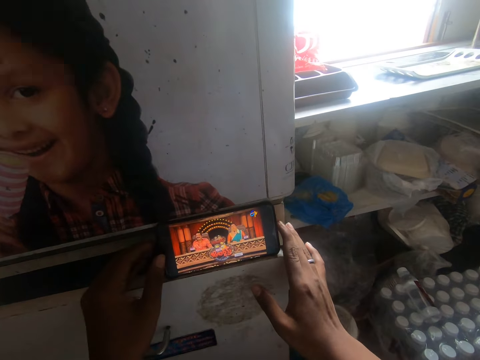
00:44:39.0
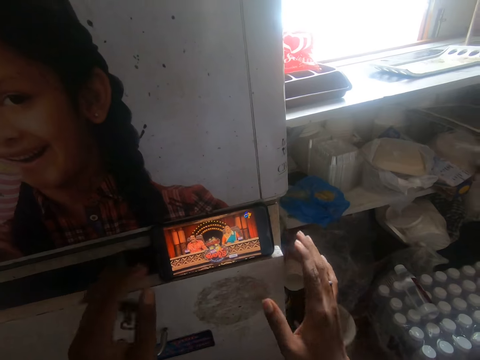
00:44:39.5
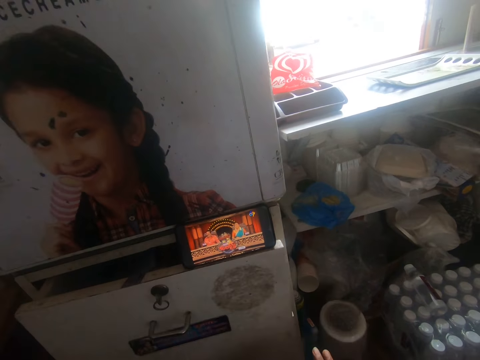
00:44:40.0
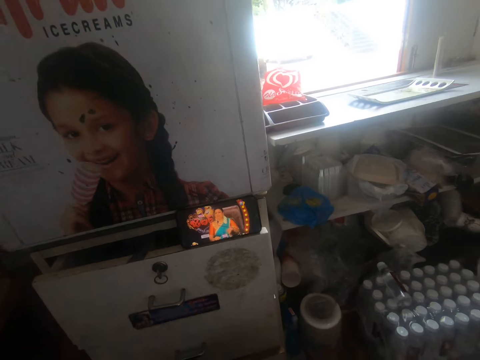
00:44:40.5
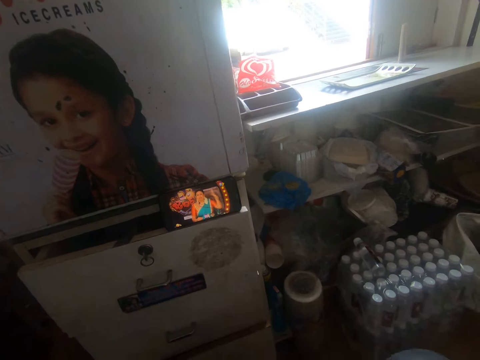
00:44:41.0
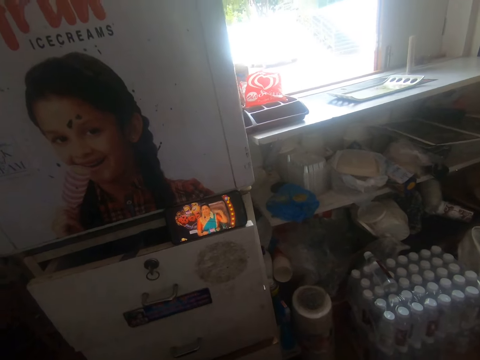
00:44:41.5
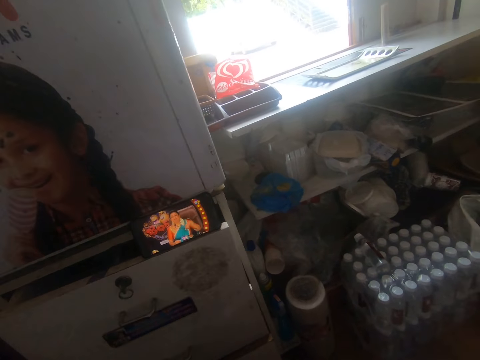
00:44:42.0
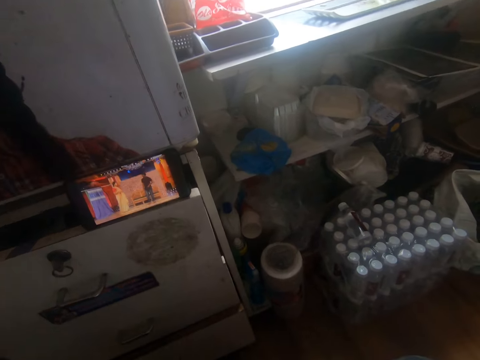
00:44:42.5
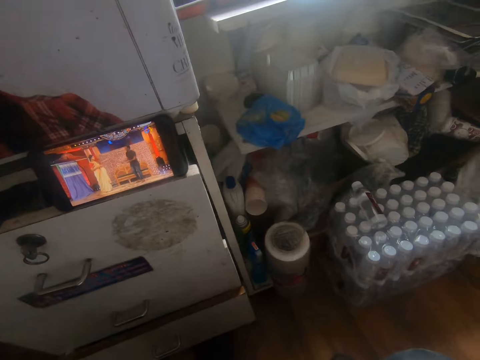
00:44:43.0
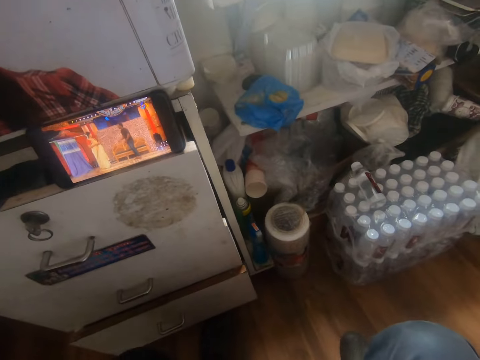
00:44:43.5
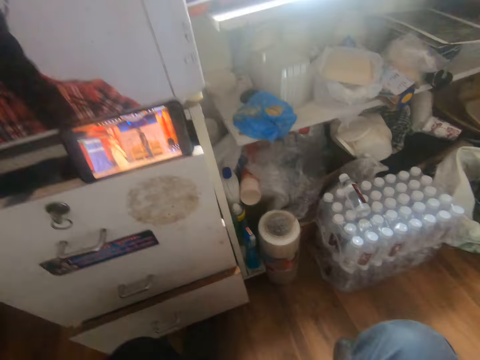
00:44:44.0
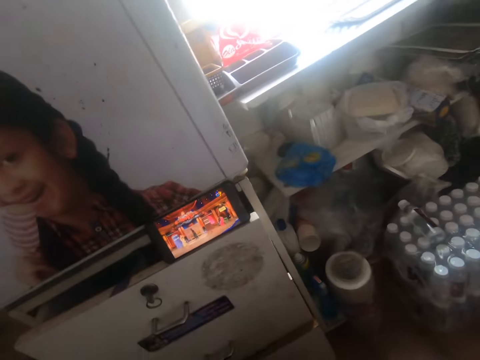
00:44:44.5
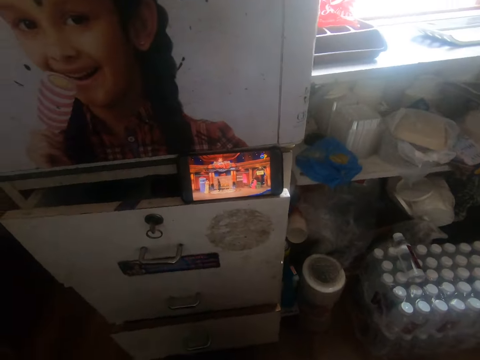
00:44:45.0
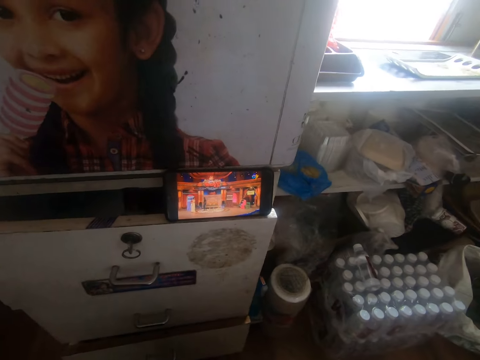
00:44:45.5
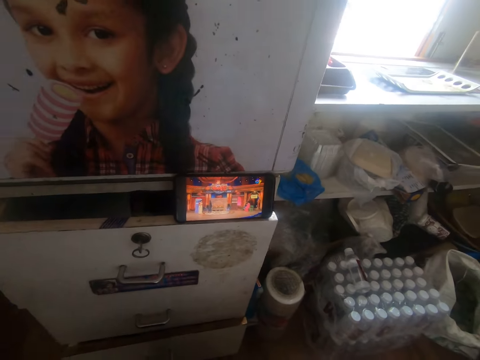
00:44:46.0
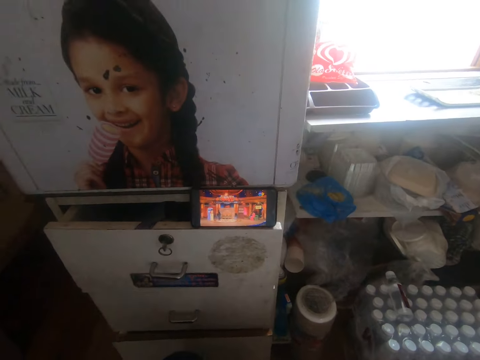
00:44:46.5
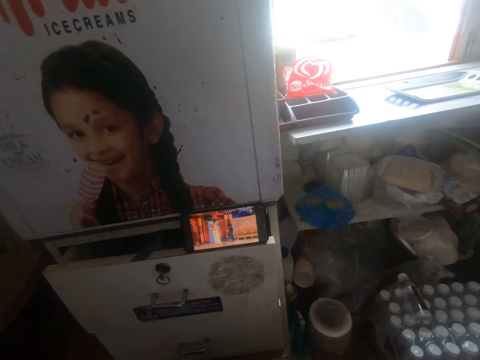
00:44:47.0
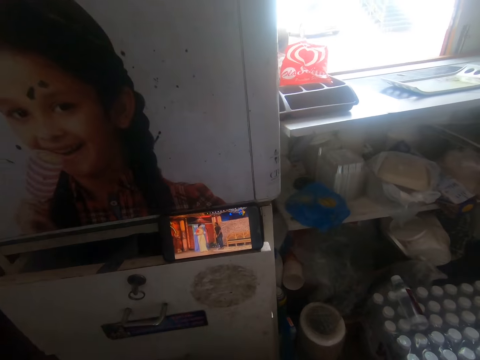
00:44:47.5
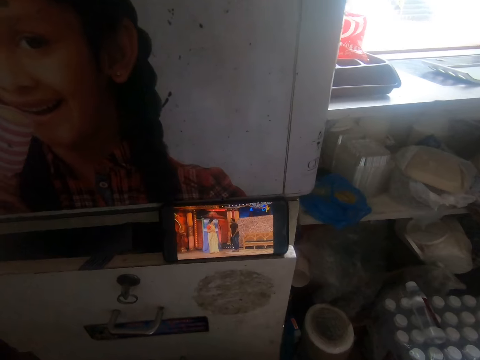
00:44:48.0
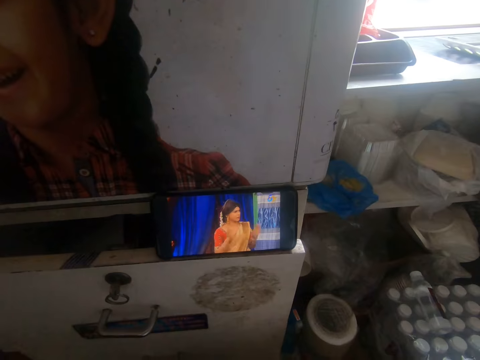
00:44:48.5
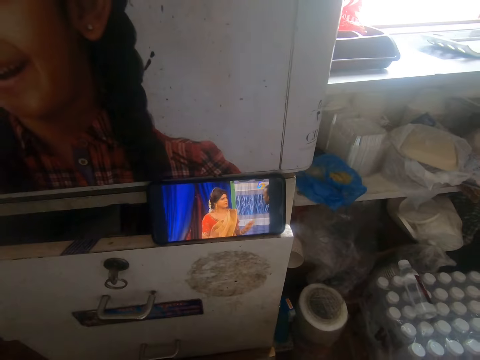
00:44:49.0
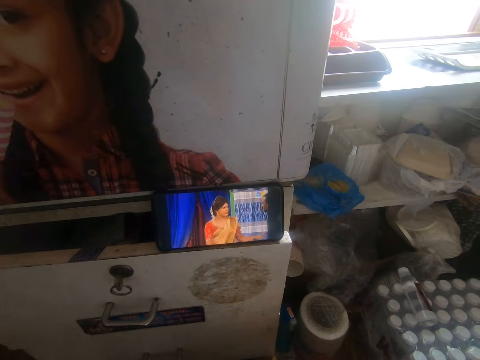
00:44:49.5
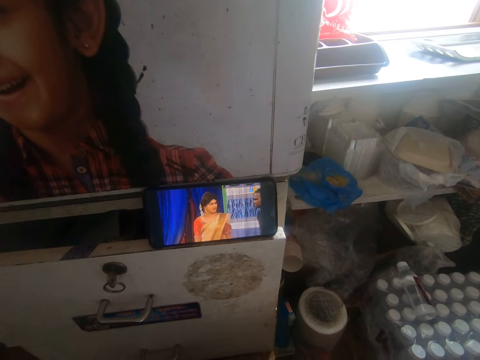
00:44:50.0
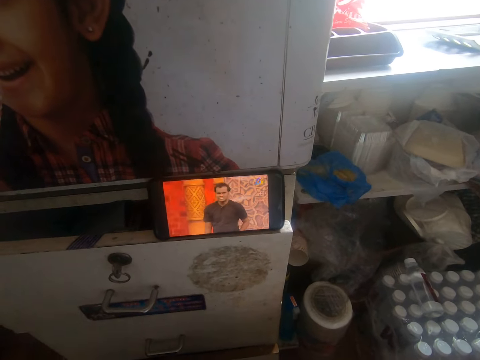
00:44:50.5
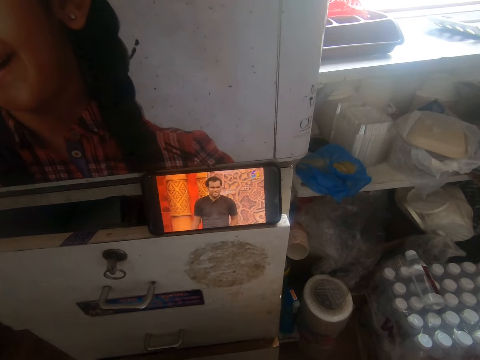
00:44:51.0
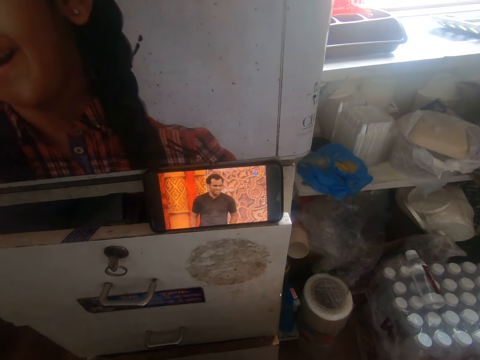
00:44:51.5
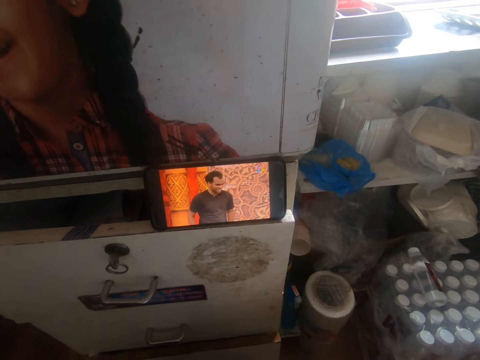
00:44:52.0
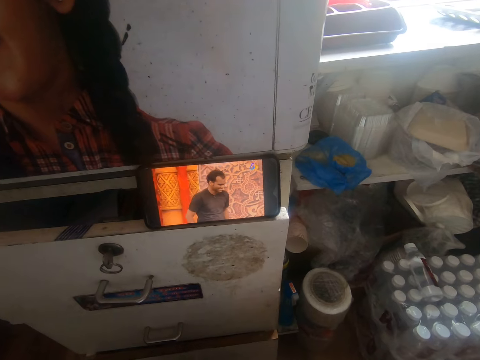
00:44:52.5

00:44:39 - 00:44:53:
The camera wearer looks at the phone.

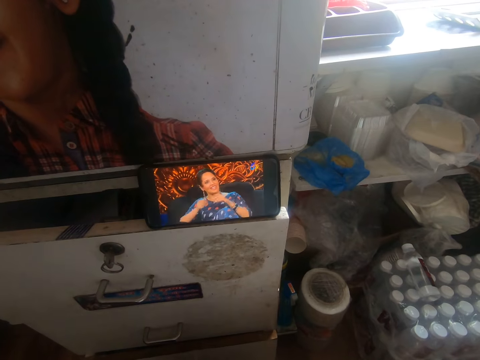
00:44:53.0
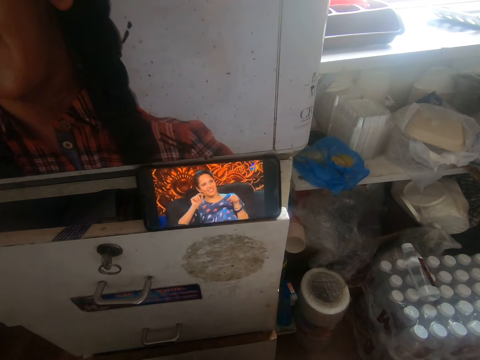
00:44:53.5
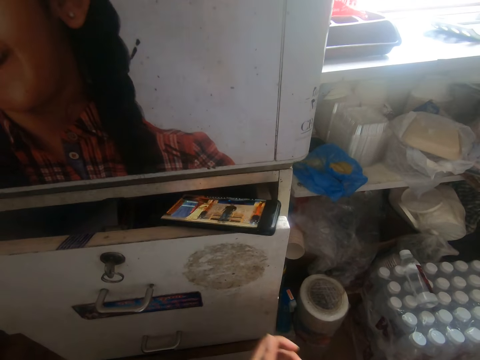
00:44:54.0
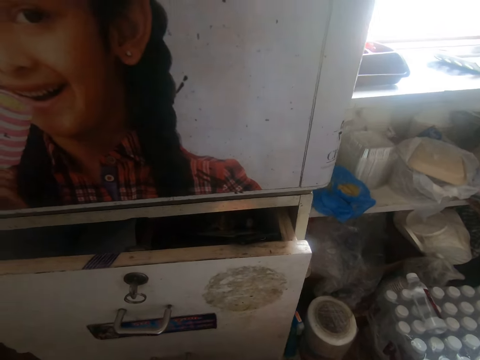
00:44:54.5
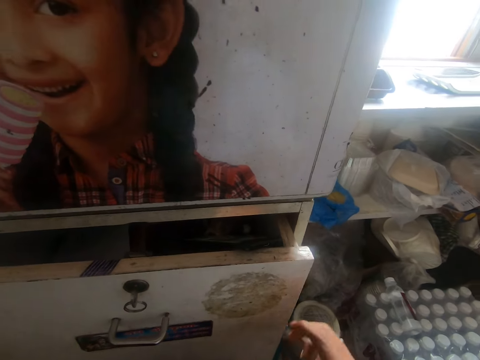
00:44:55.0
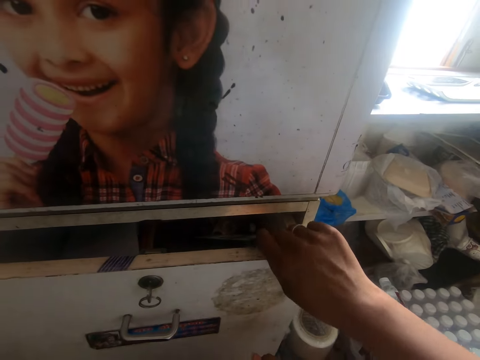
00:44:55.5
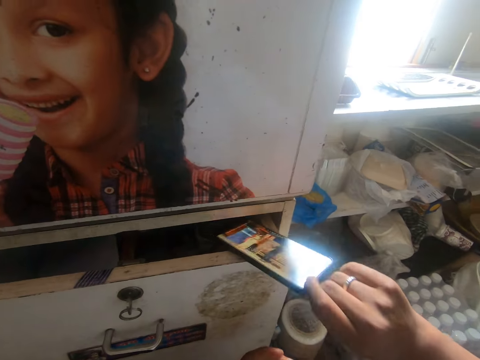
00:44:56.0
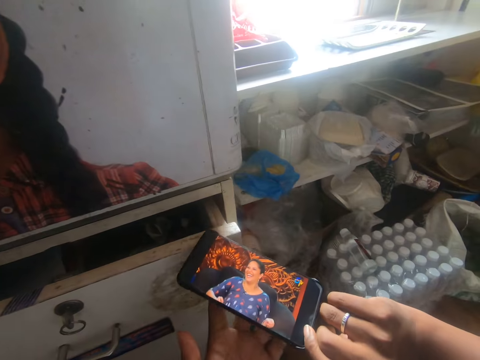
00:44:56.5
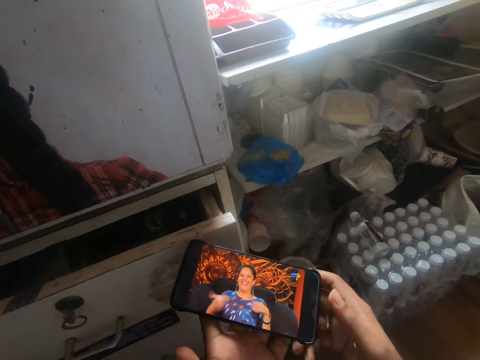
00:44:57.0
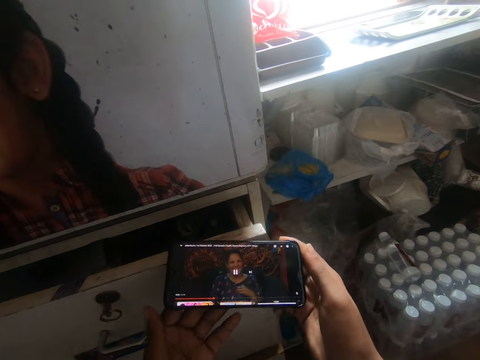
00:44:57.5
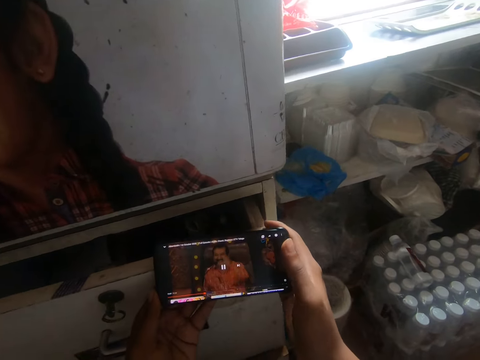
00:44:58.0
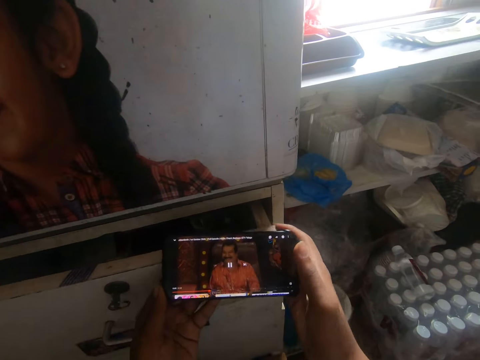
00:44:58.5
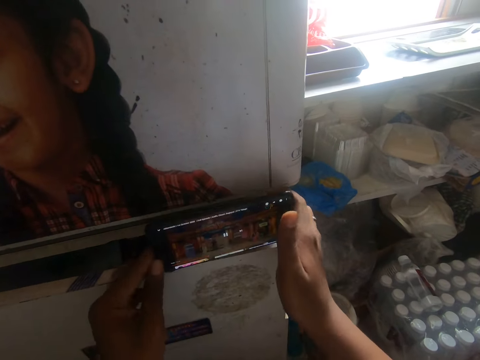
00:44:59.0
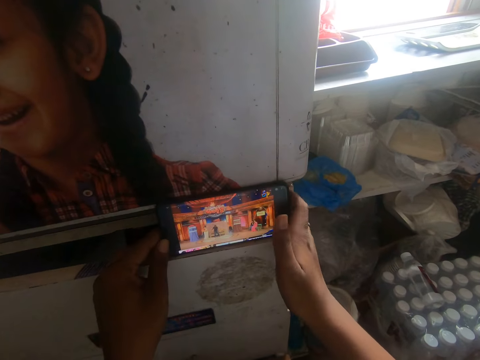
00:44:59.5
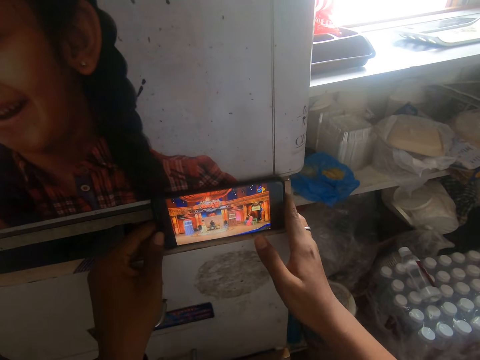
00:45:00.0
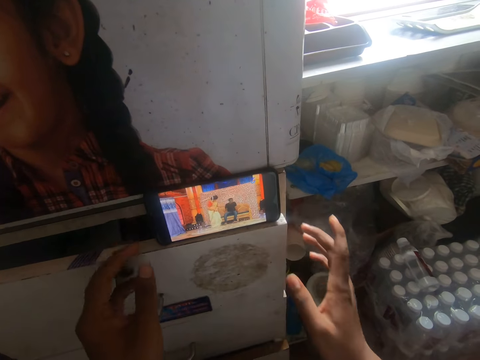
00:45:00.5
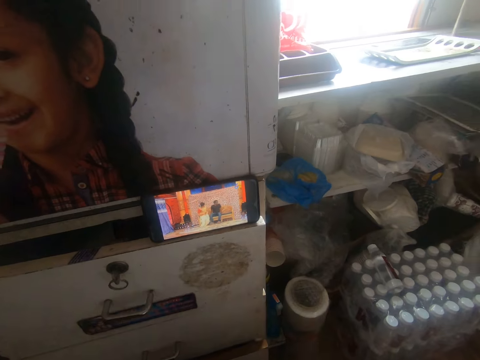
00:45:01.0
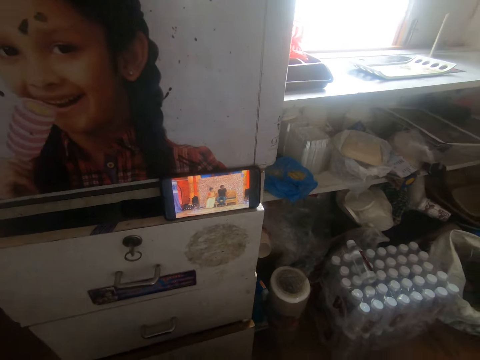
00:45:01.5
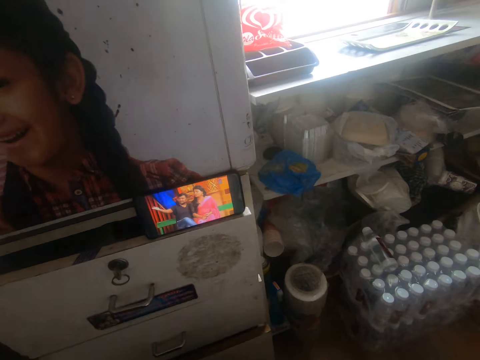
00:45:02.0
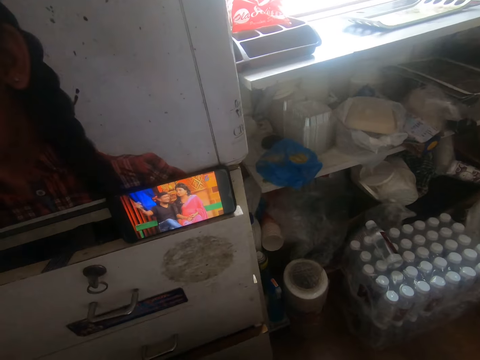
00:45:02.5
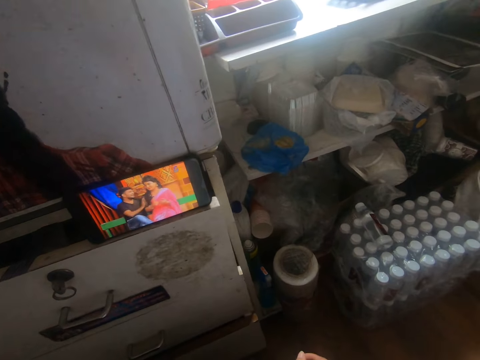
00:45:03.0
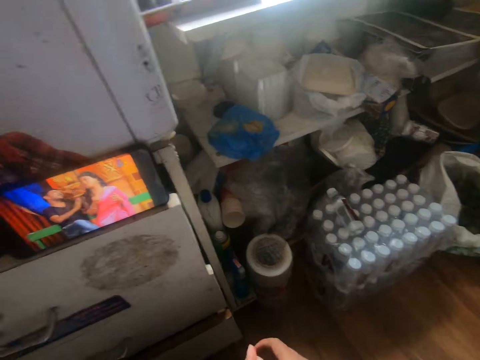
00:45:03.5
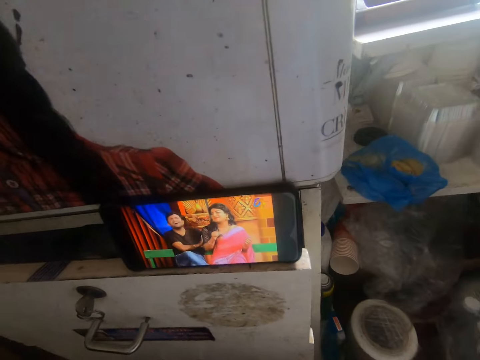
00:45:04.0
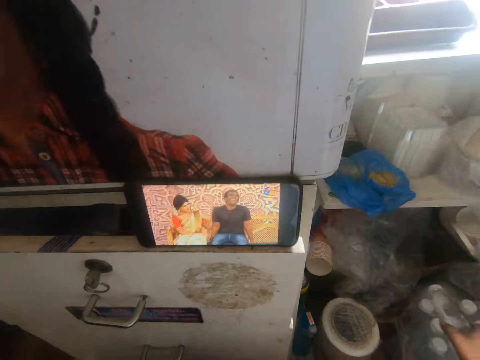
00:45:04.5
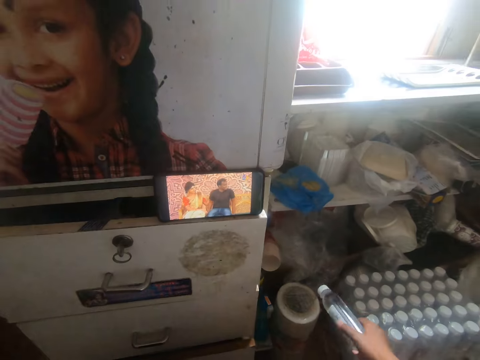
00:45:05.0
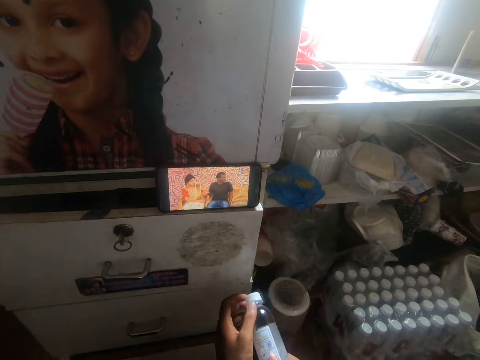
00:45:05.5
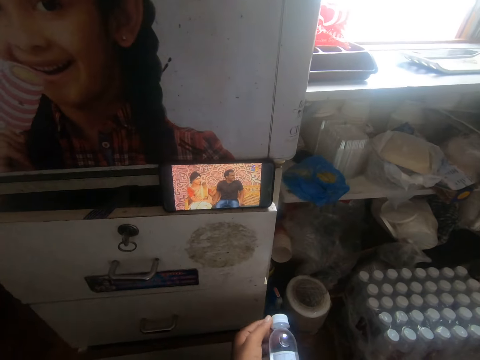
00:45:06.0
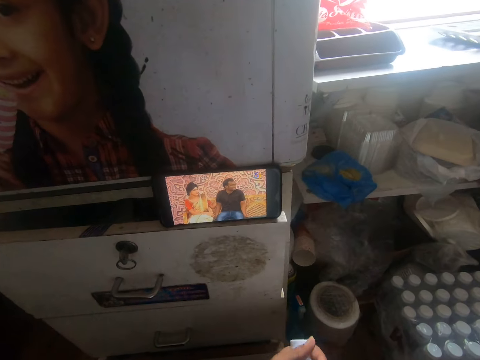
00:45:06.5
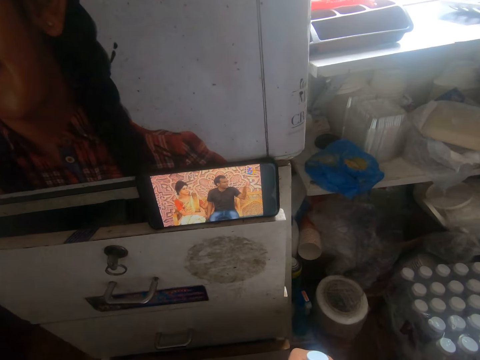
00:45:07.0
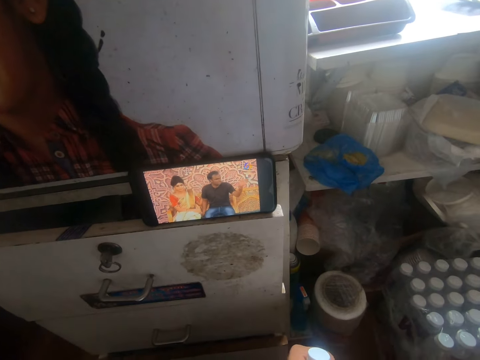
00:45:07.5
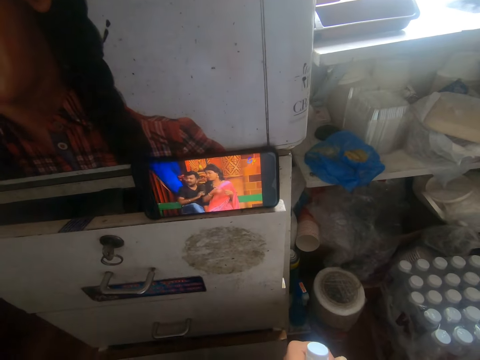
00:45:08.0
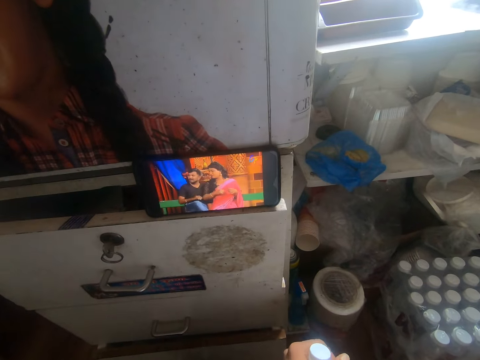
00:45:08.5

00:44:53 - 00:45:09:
The camera wearer picks the phone from the drawer with his right hand. He holds the phone with both hands. He drops the phone on the drawer with both hands, on the drawer edge. He looks at the phone. He picks a plastic bottle from a pack of plastic bottles on the floor with his right hand. He holds the plastic bottles with both hands. He looks at the phone.
